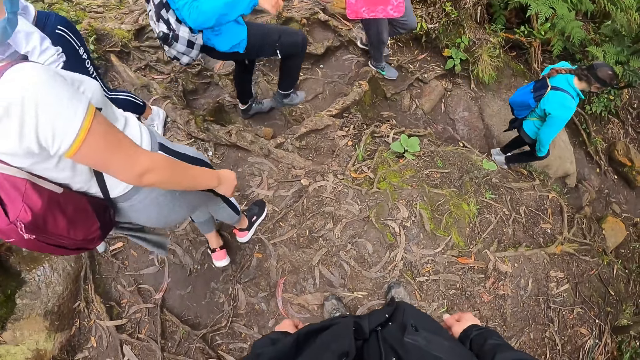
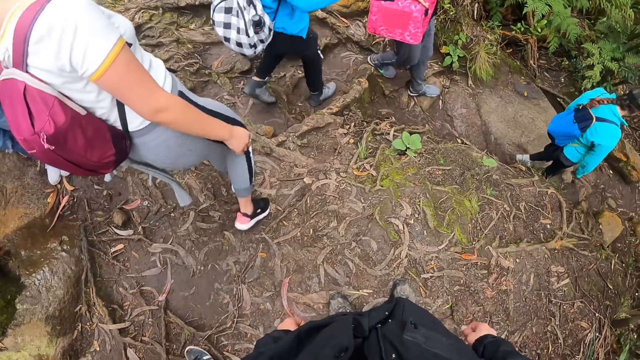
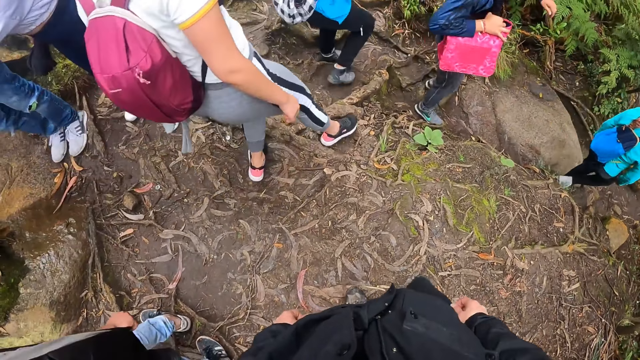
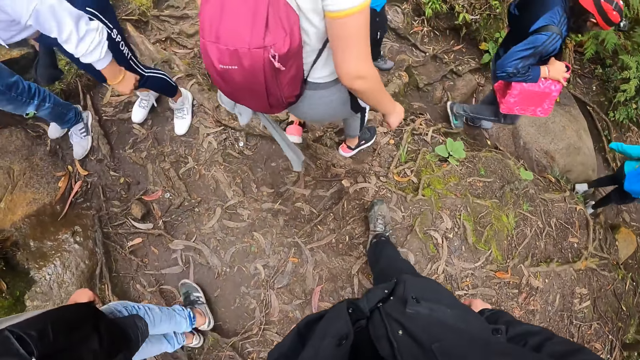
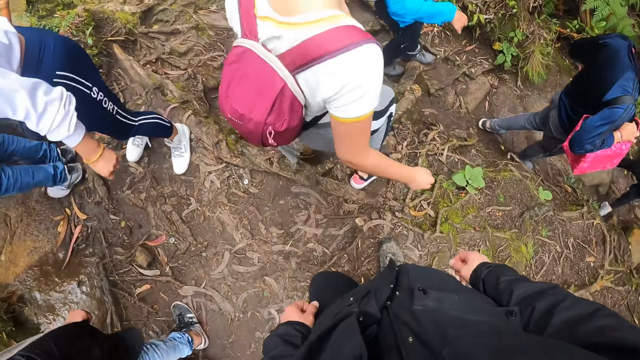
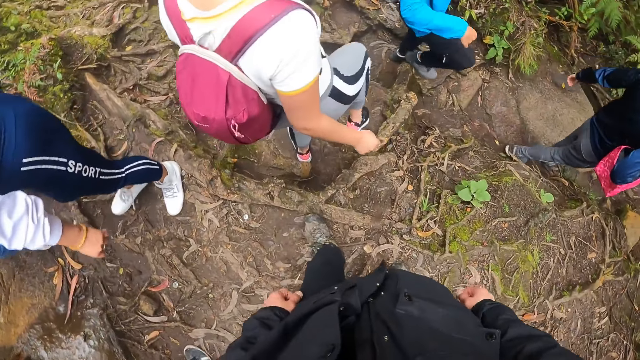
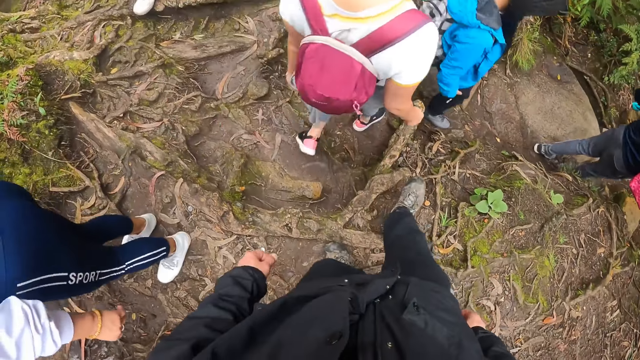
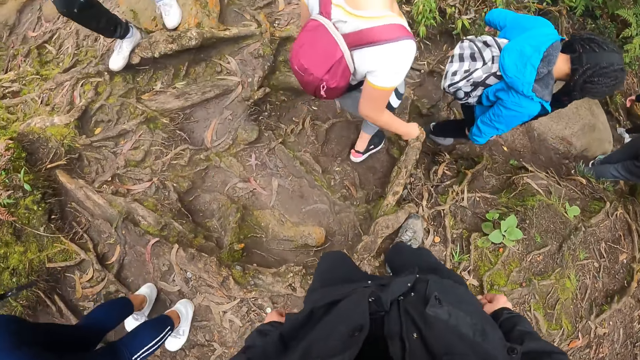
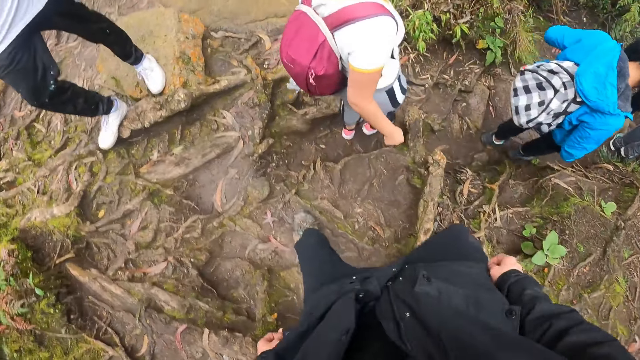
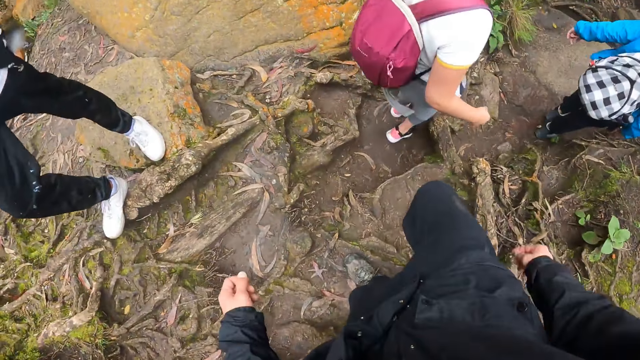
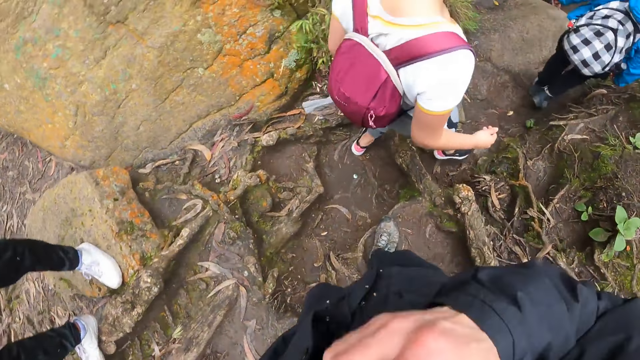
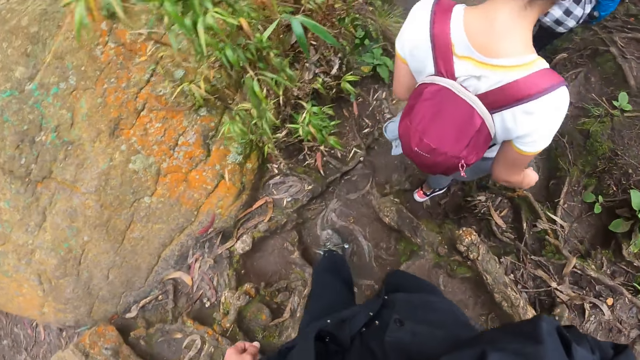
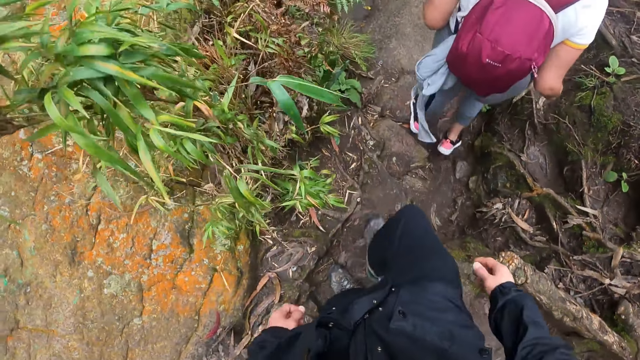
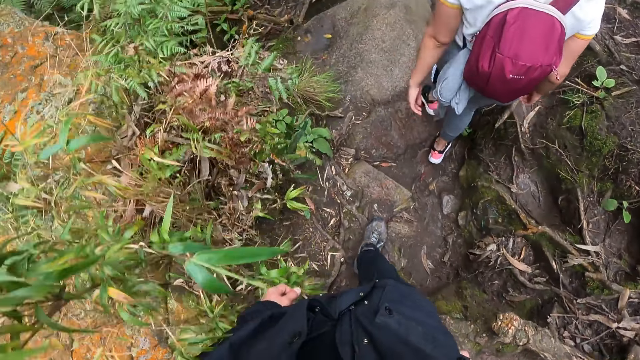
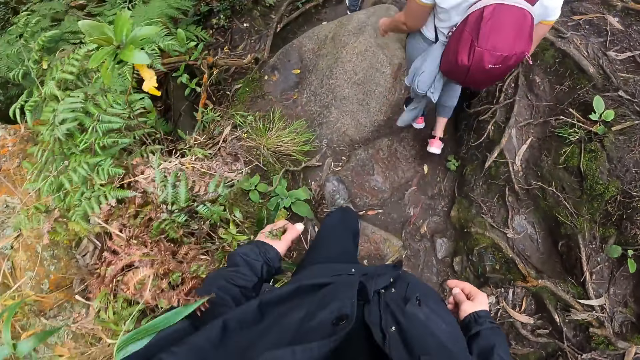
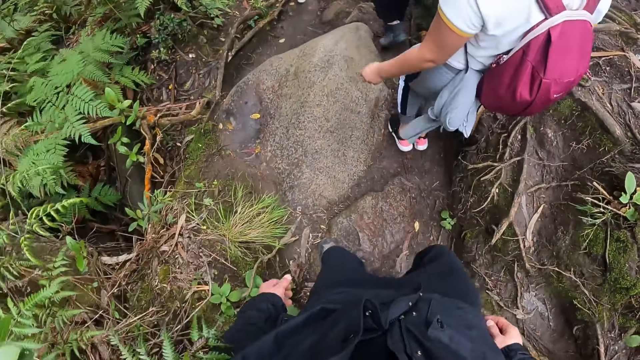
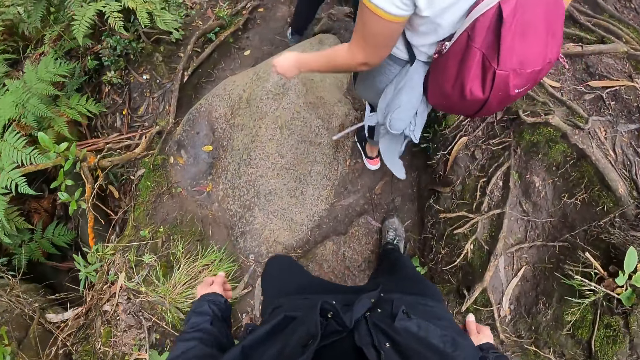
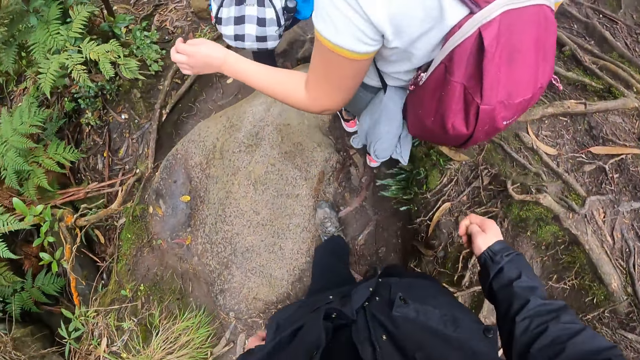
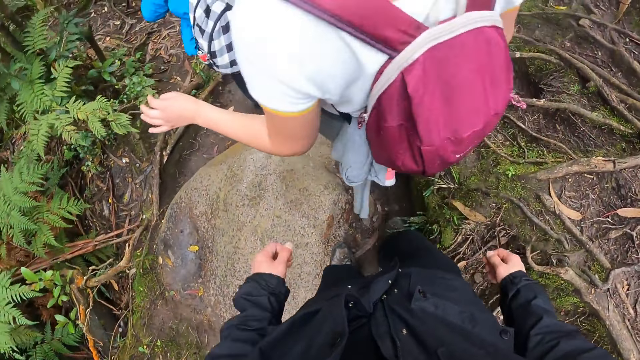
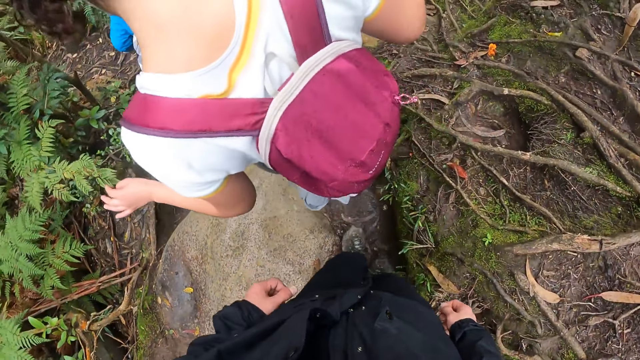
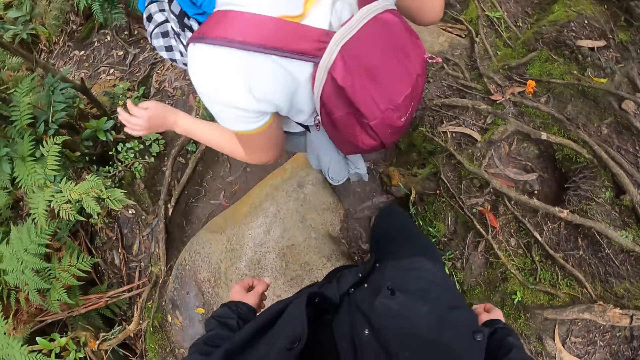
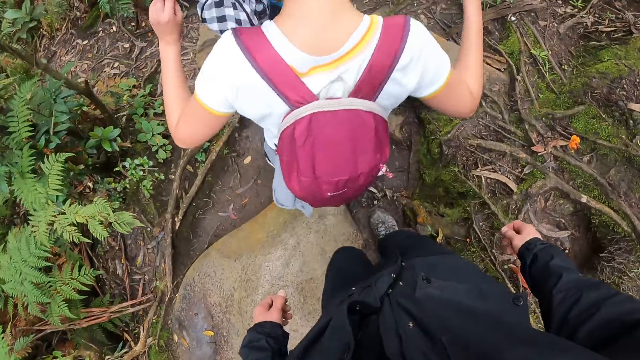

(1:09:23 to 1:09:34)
The camera wearer walks.

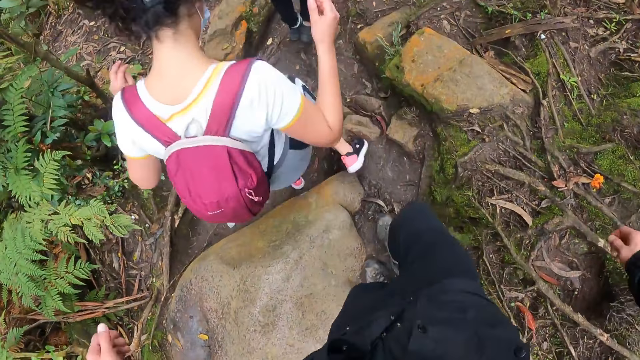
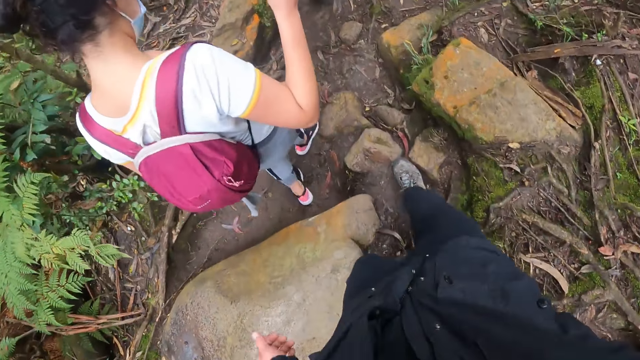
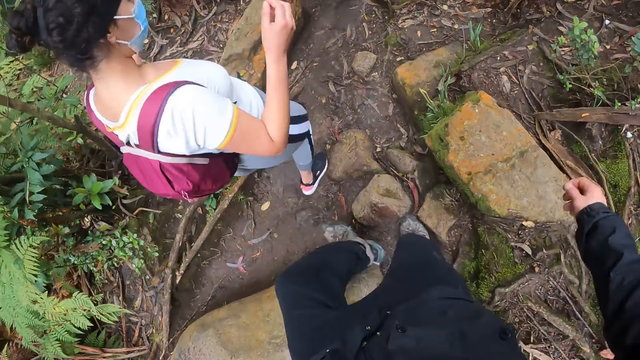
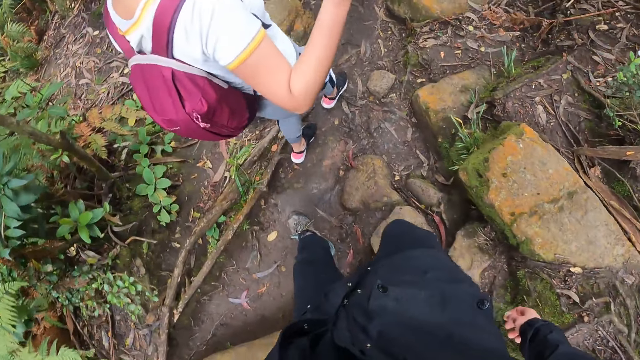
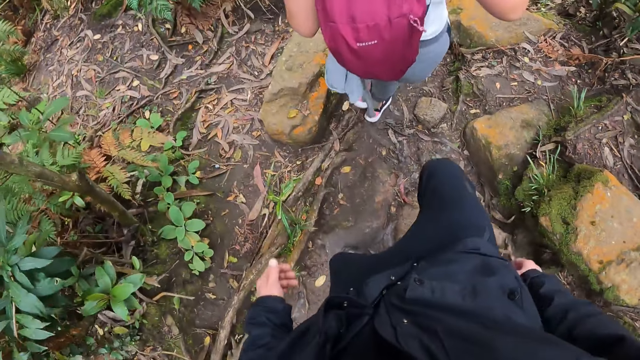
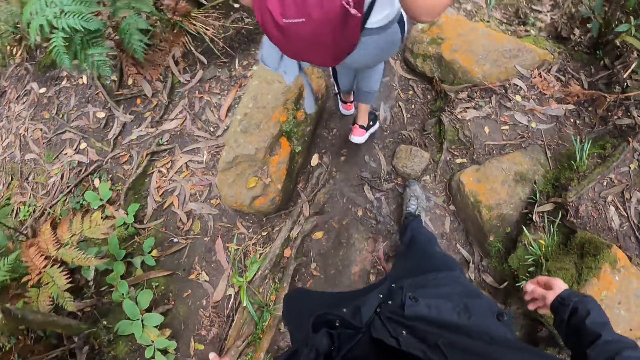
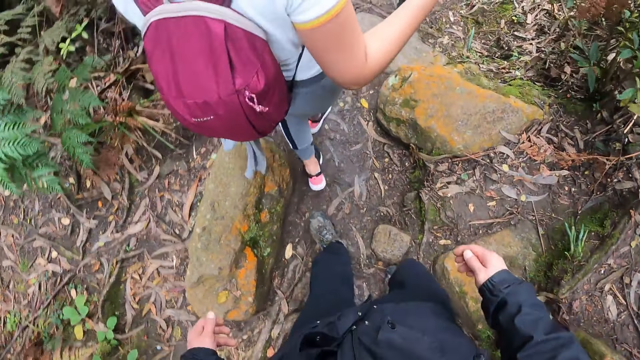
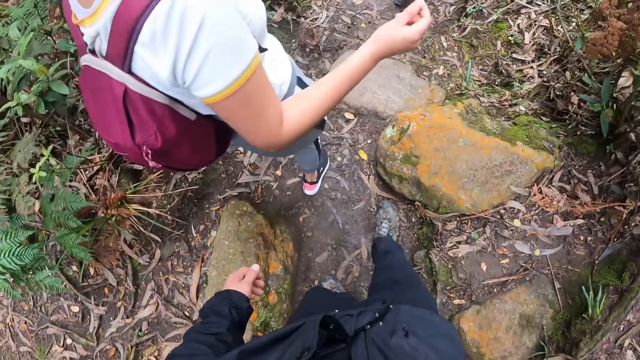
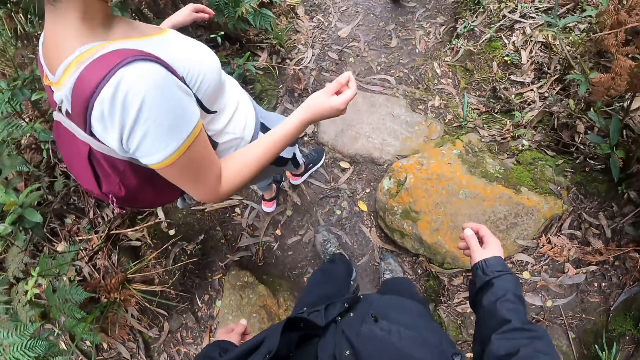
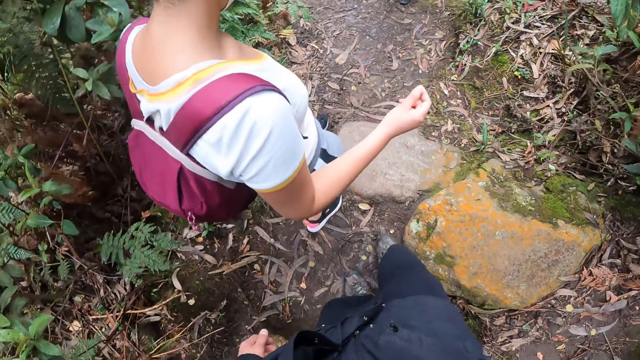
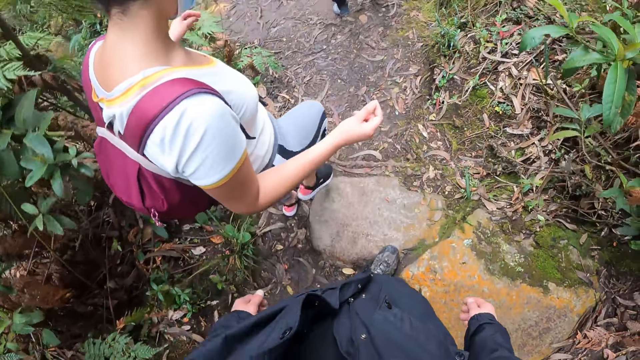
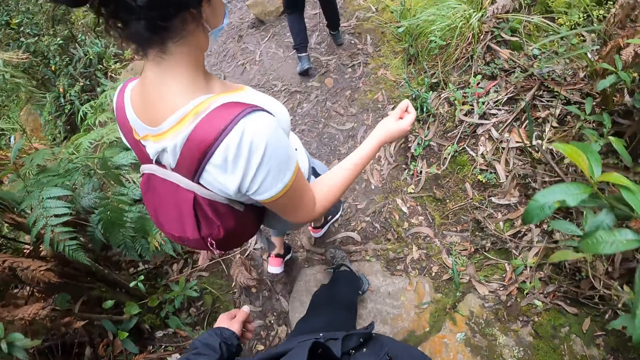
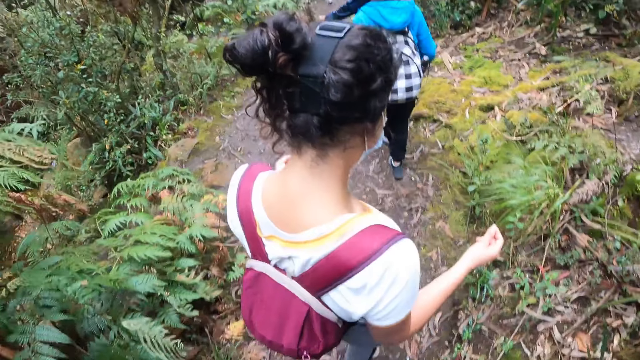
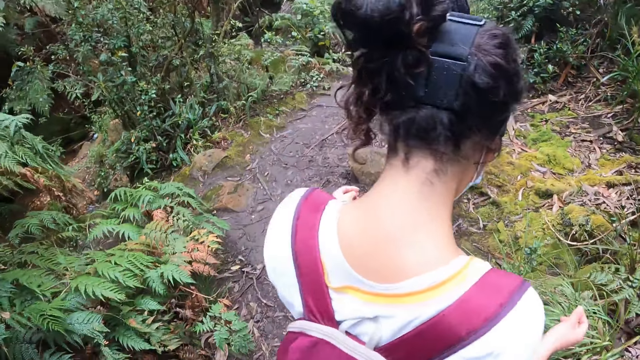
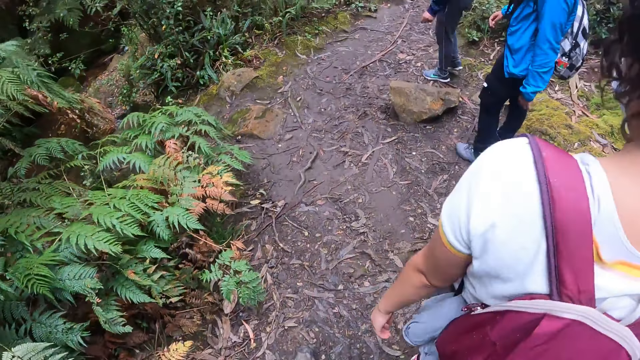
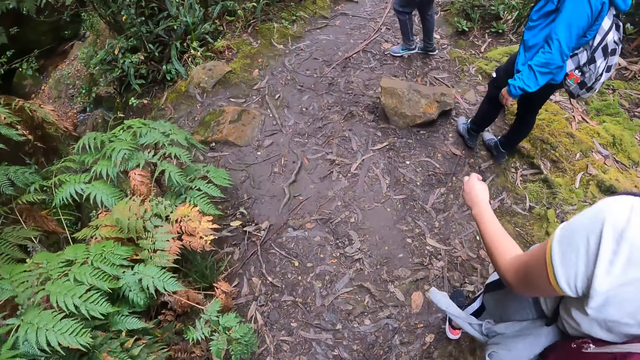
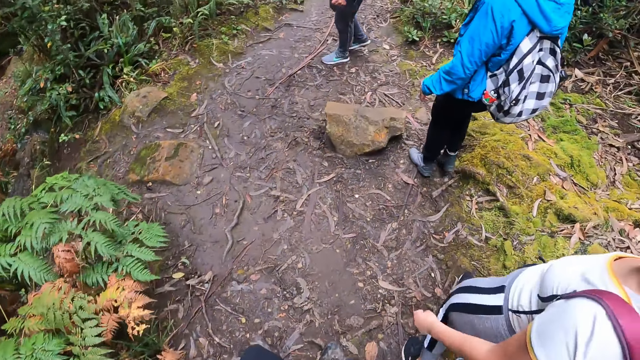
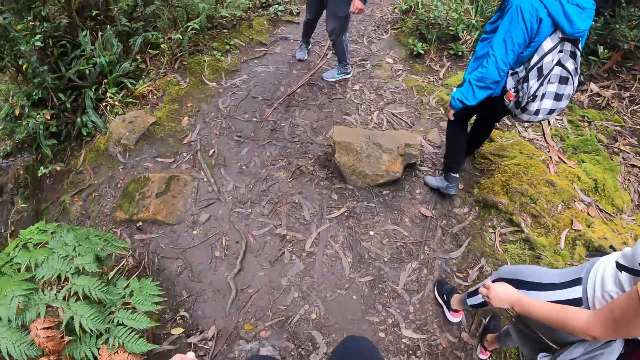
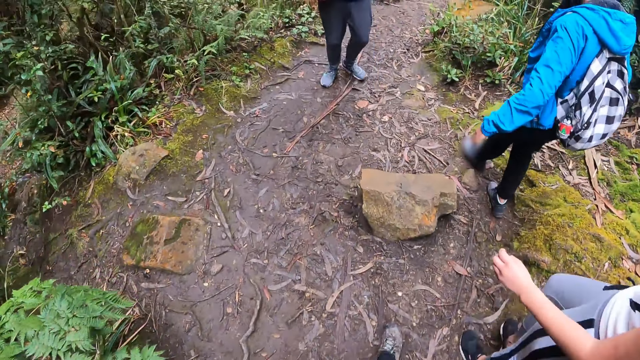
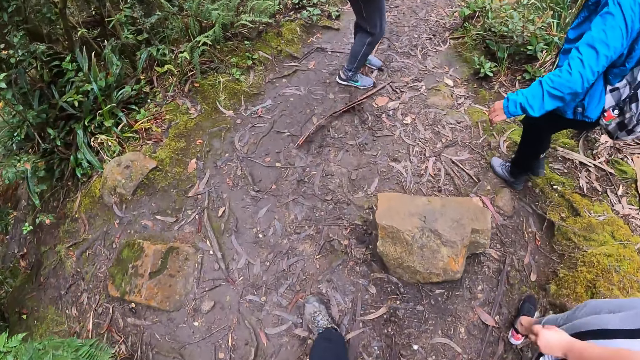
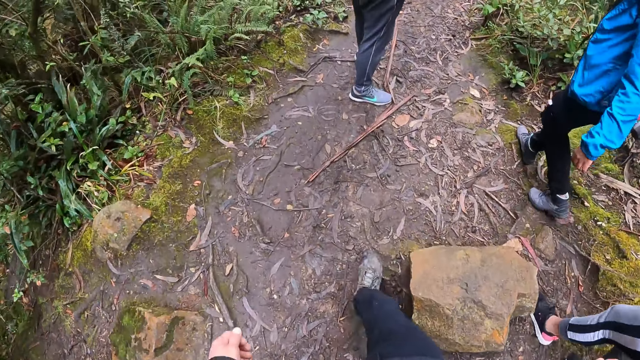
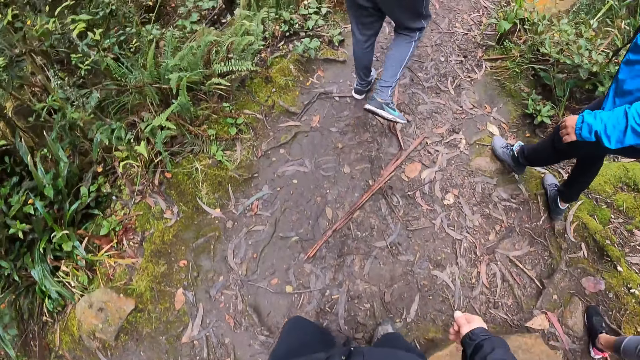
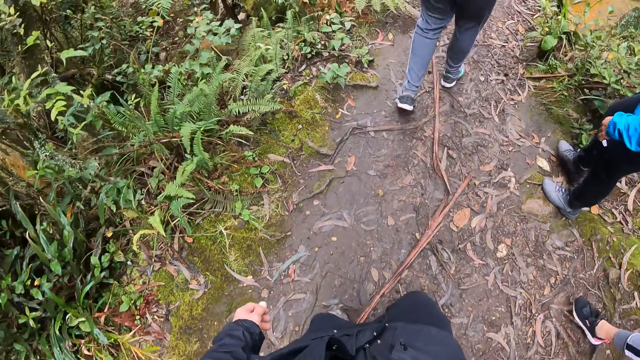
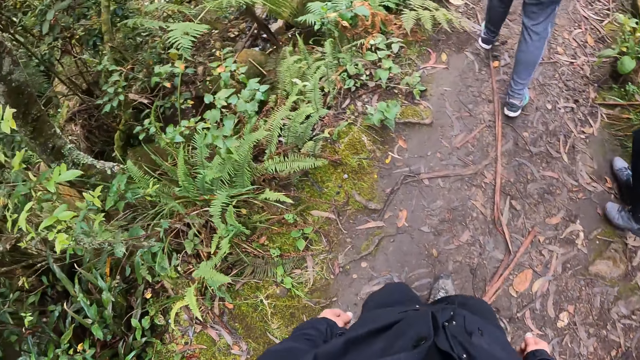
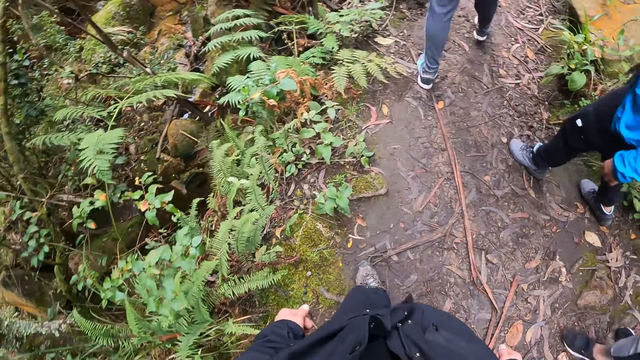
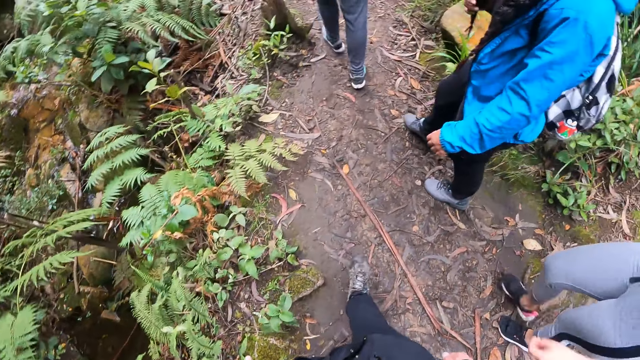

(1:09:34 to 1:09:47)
The camera wearer walks. They walk again.
